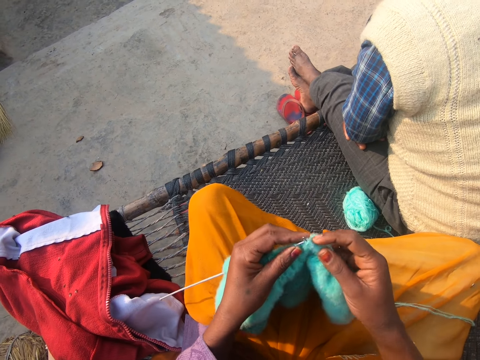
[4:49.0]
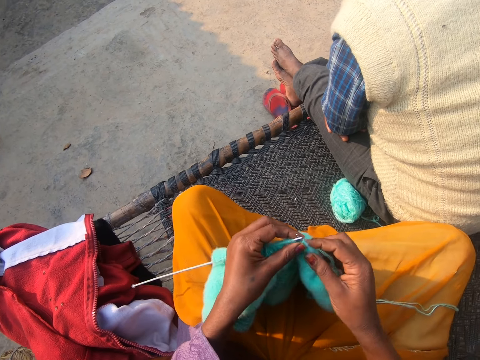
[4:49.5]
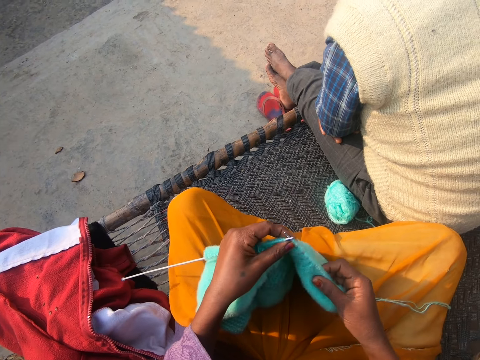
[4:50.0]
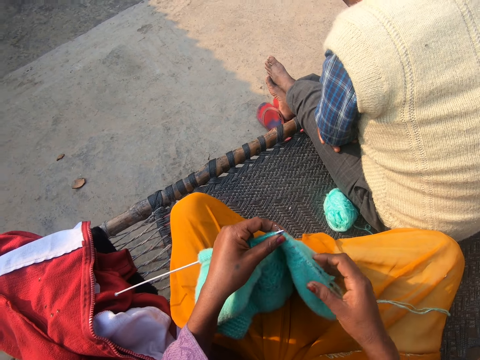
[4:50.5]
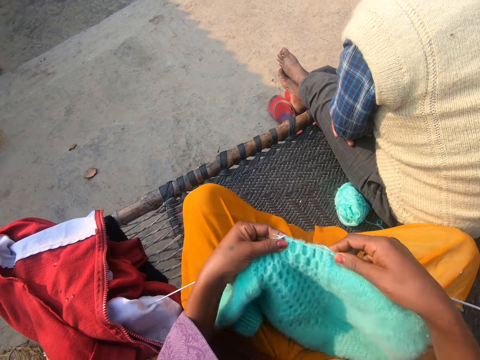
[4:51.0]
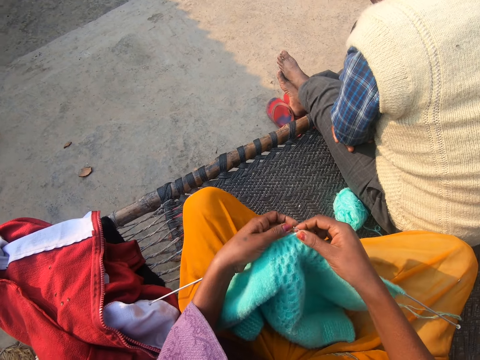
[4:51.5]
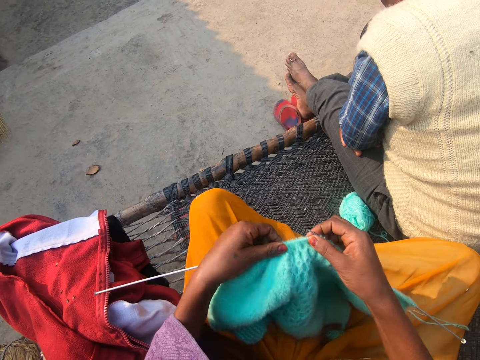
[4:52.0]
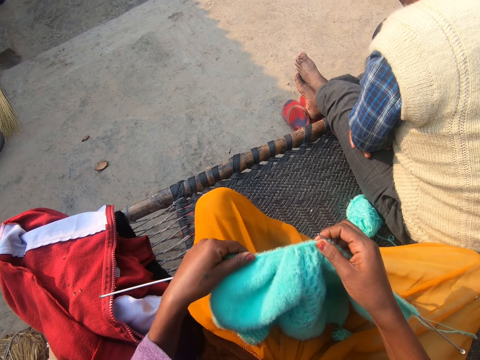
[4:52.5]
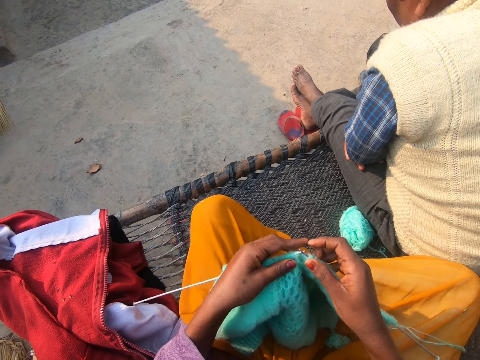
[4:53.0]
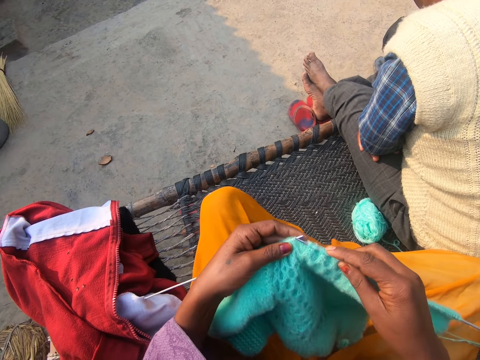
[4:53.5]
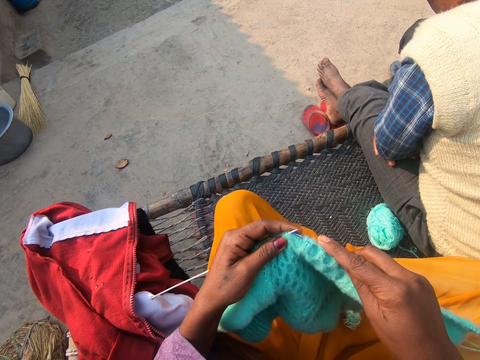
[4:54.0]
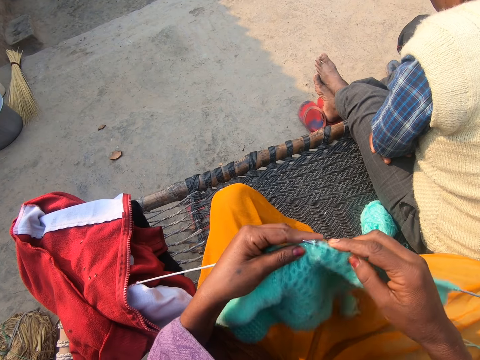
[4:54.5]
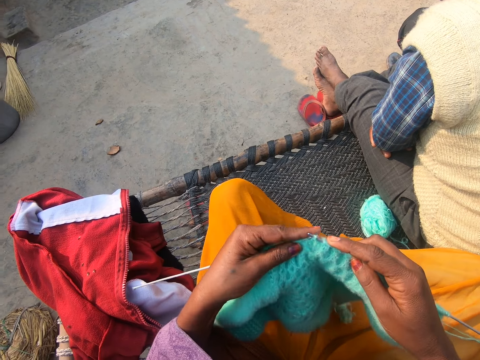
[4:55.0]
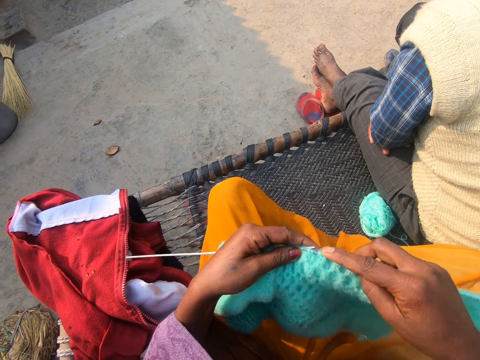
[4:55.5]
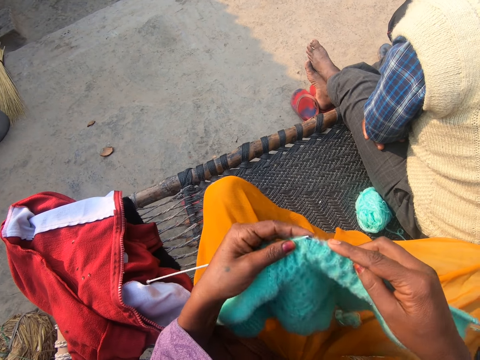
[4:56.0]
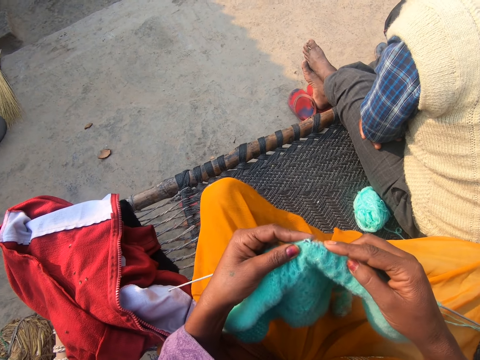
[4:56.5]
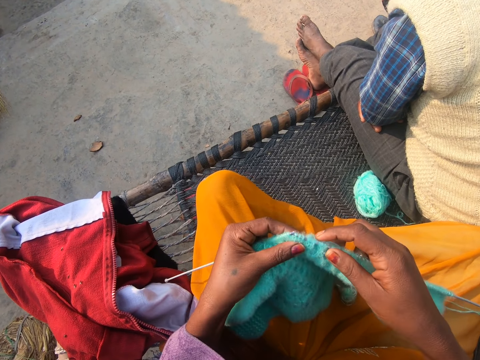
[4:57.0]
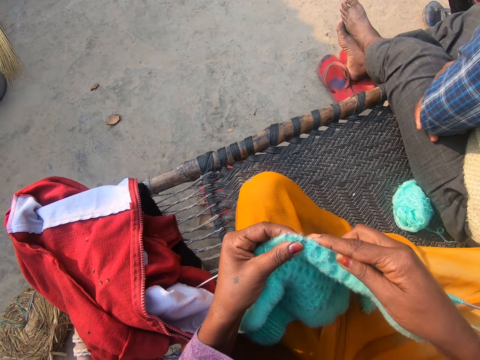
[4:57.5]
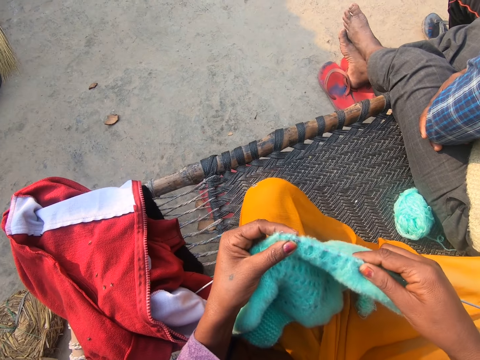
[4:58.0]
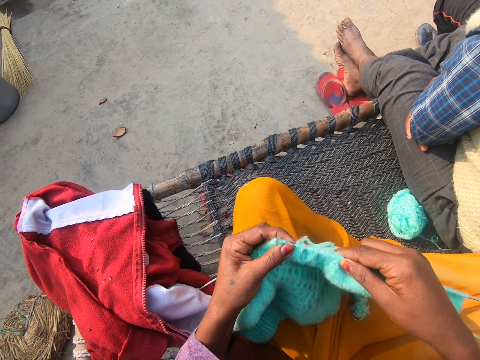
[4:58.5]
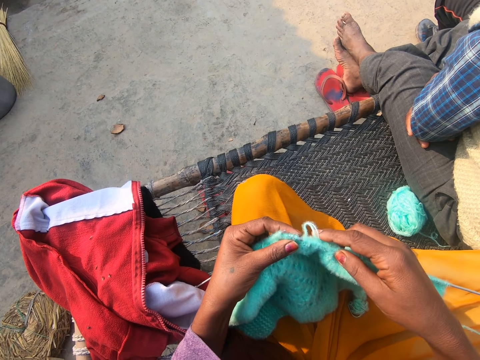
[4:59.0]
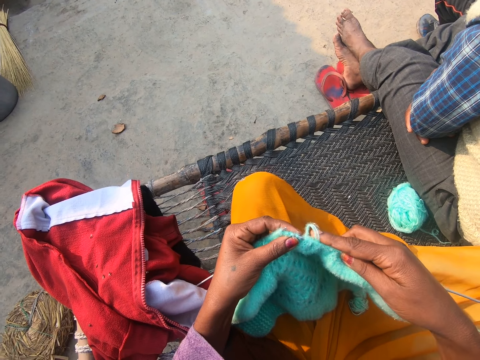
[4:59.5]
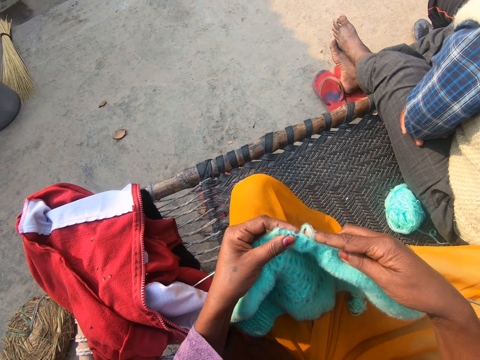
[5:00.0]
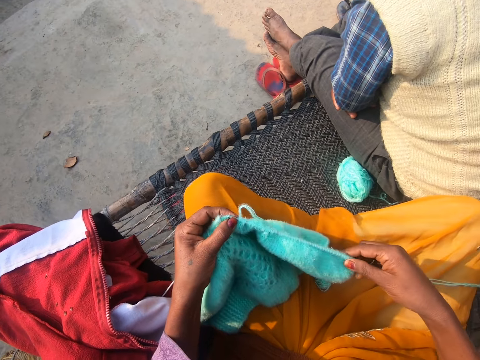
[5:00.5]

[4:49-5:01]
The camera wearer pulls the woolen fabric on the knitting needle. They knit with the knitting needle and a yarn.

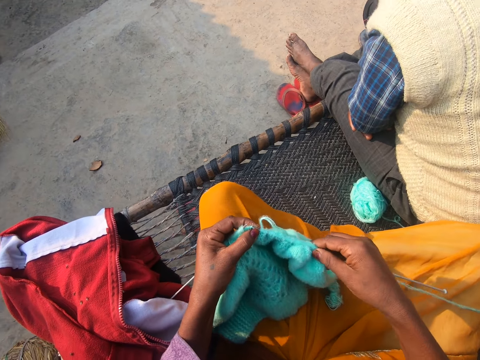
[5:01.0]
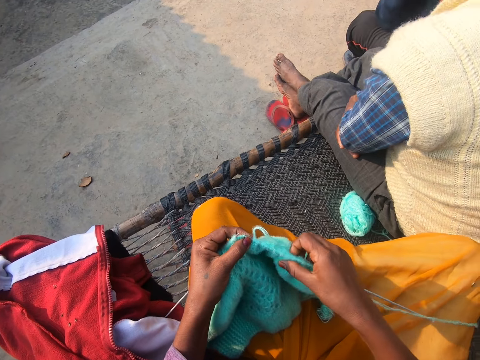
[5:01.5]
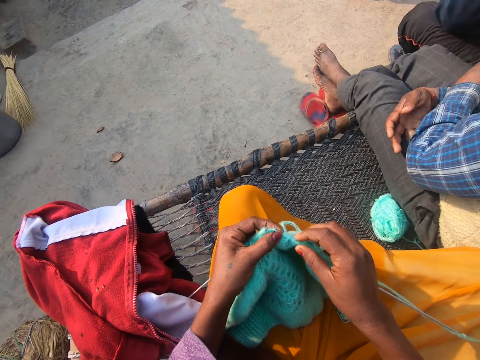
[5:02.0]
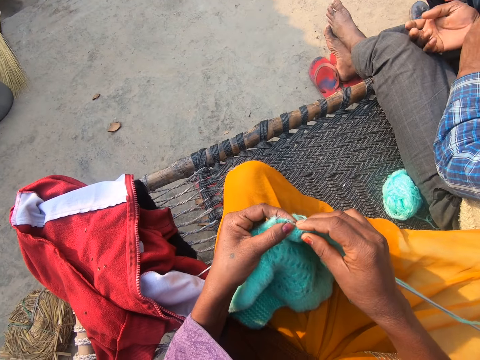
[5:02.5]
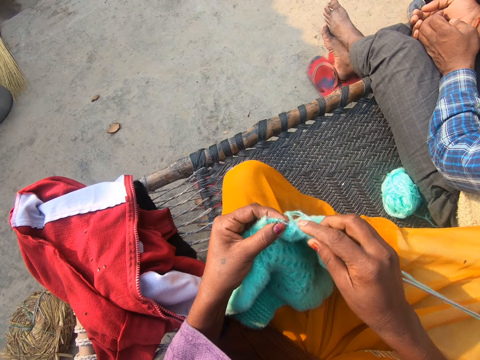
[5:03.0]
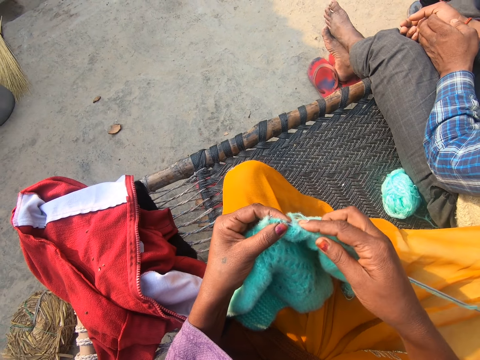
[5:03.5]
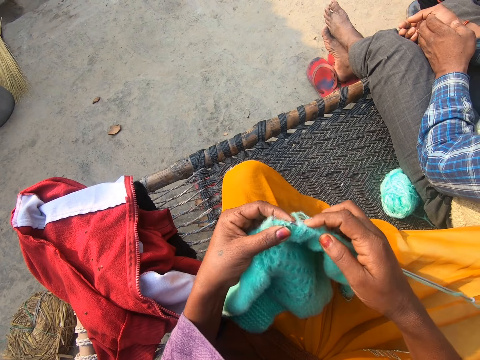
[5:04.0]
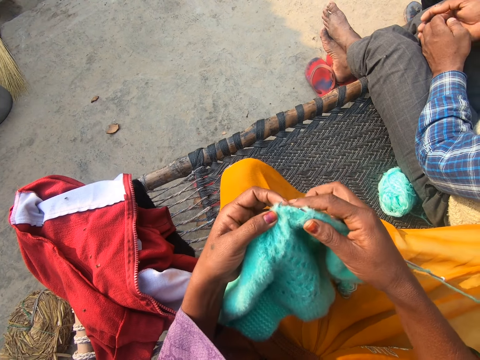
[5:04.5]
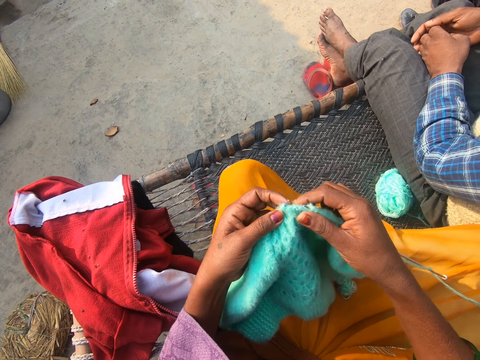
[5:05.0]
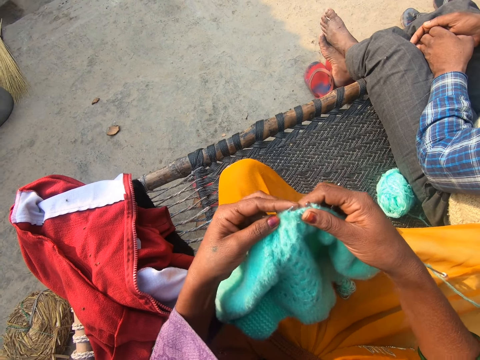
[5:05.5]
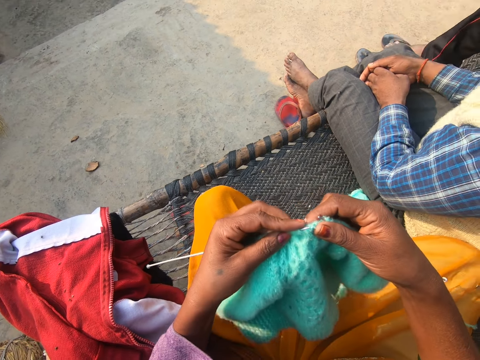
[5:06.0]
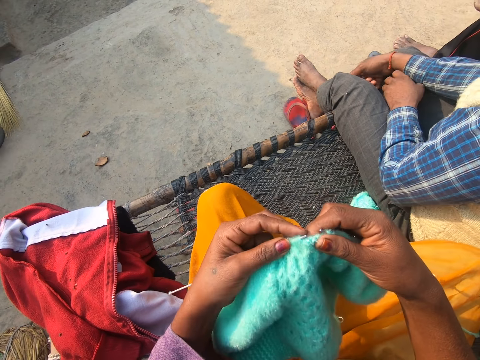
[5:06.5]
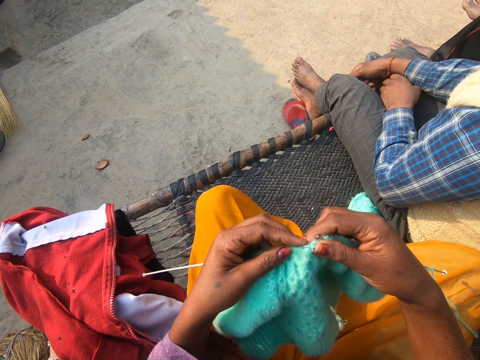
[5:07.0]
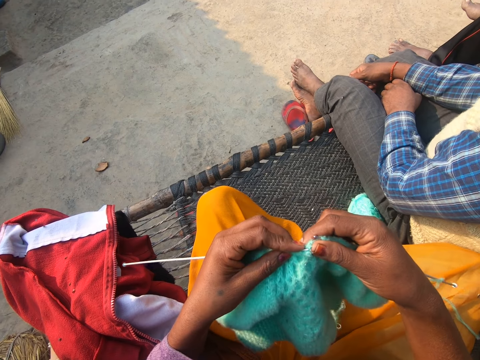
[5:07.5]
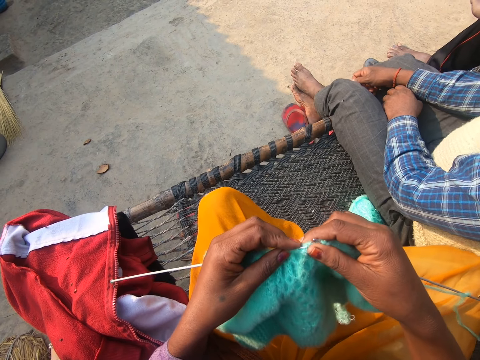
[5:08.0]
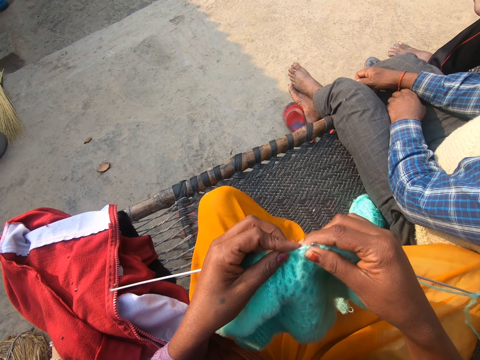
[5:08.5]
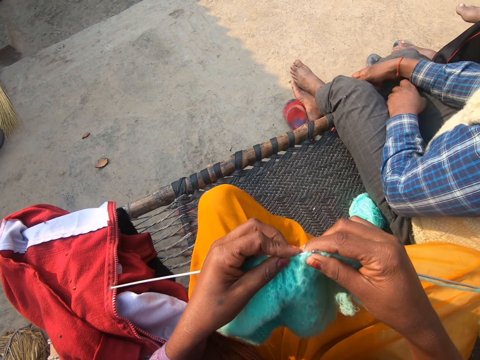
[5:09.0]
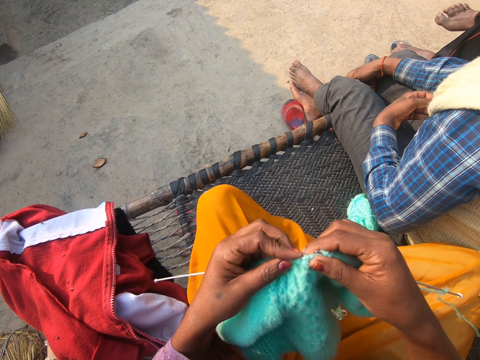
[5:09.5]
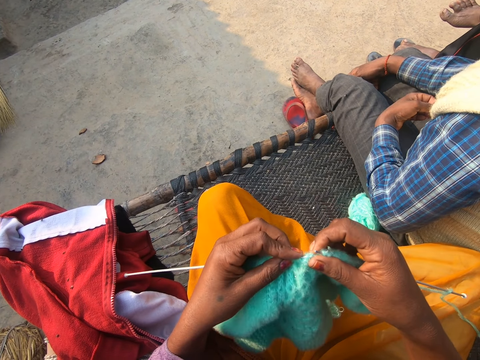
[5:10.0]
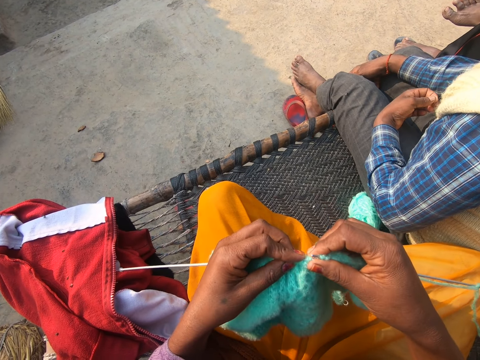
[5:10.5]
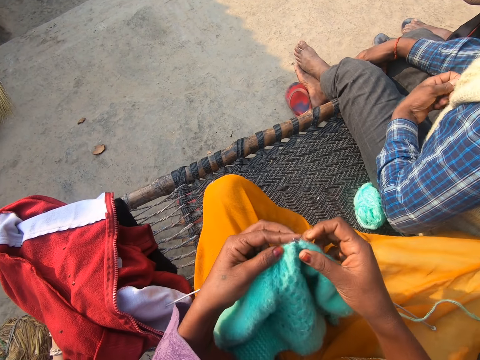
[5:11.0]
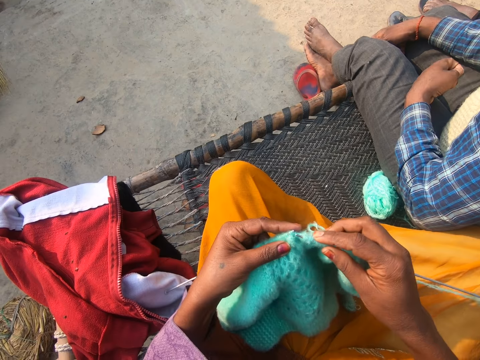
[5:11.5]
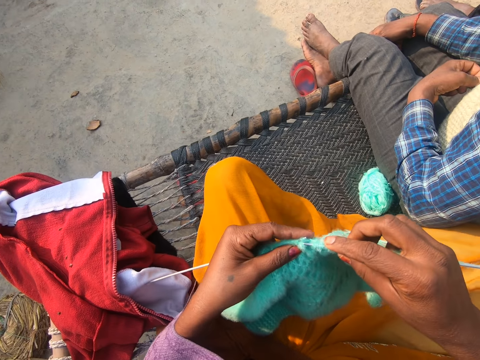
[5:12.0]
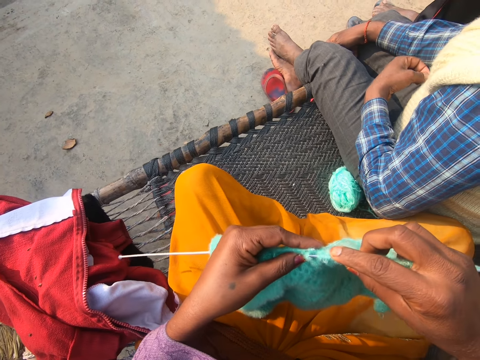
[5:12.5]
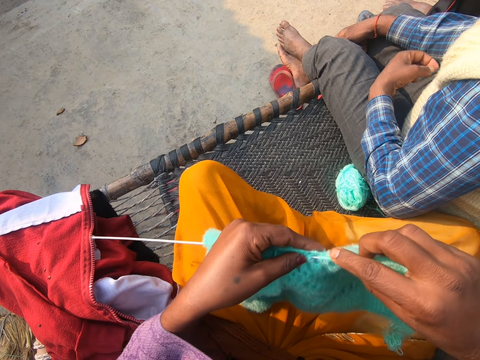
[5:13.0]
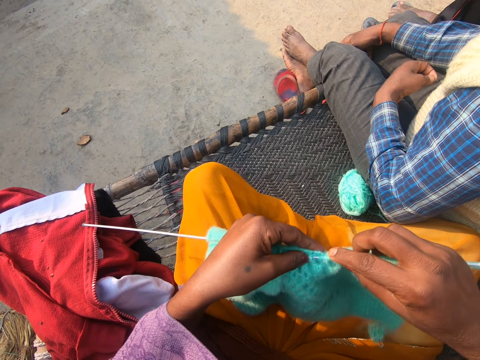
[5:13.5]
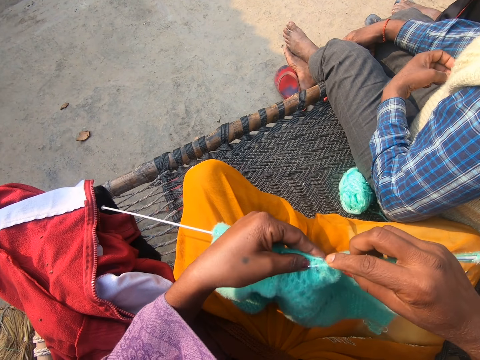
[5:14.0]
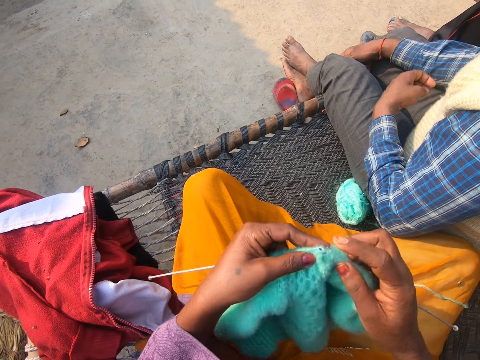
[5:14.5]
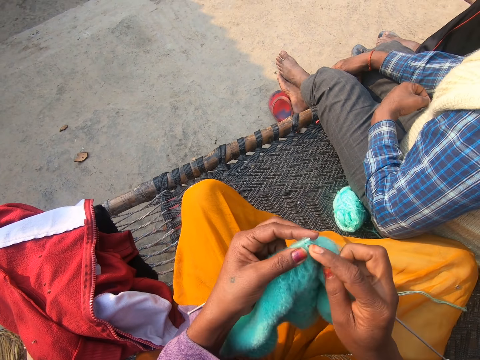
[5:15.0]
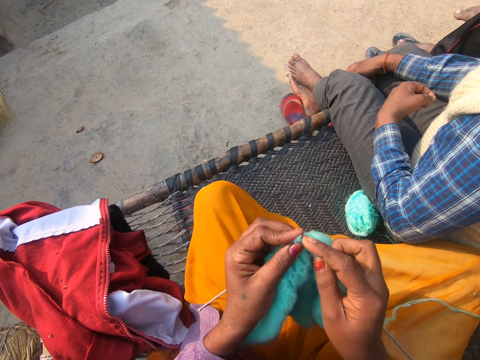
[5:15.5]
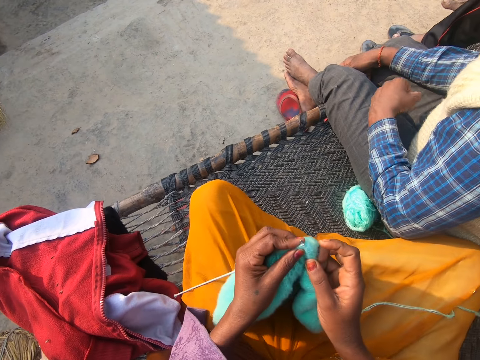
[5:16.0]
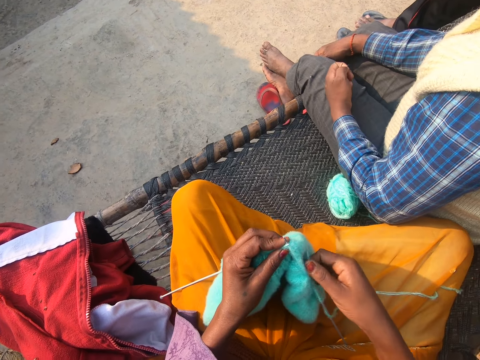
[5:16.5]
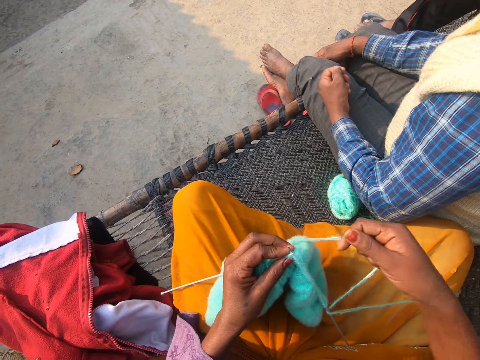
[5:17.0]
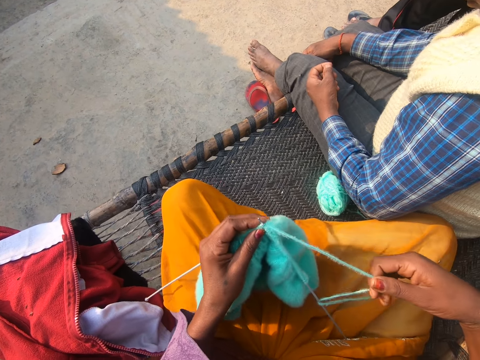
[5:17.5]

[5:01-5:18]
A man sits beside the camera wearer. The man lifts his leg. Another man removes dirt from his cloth.
